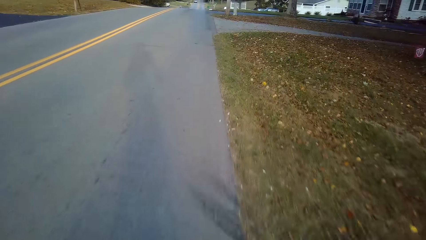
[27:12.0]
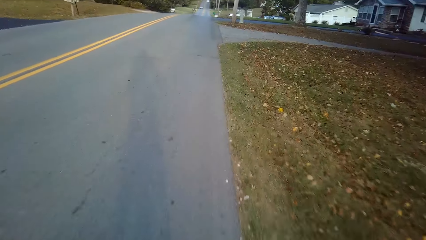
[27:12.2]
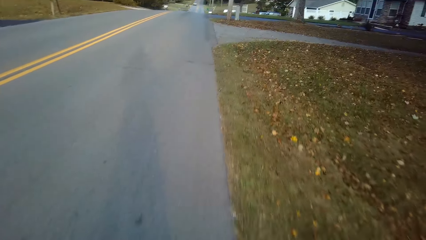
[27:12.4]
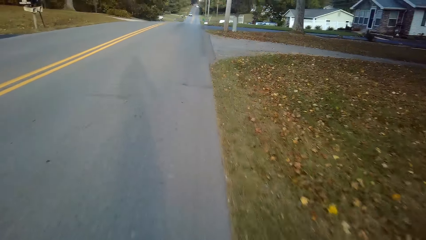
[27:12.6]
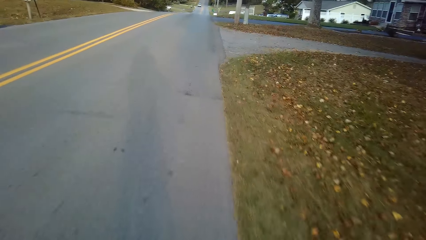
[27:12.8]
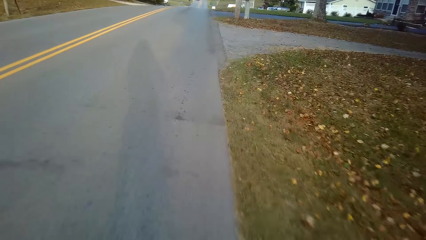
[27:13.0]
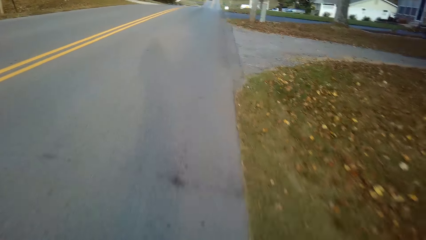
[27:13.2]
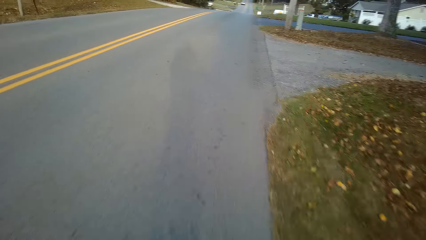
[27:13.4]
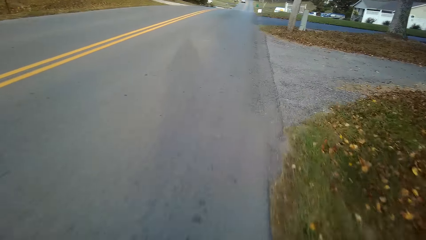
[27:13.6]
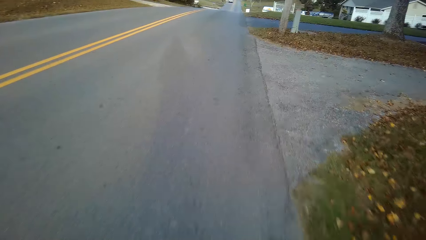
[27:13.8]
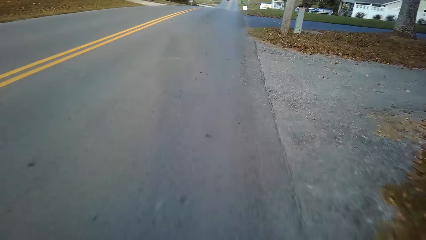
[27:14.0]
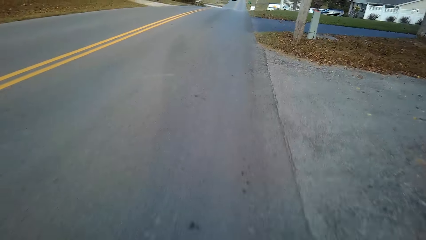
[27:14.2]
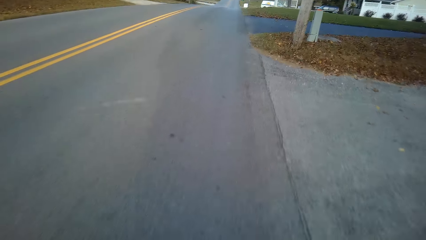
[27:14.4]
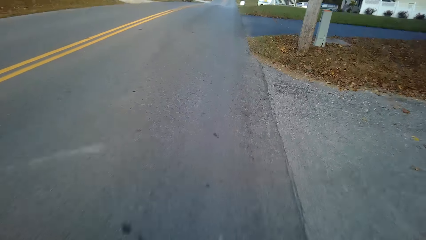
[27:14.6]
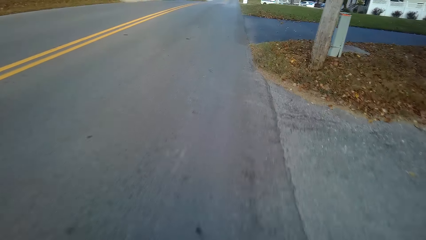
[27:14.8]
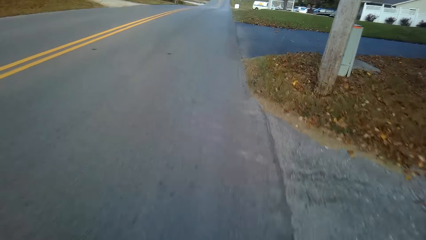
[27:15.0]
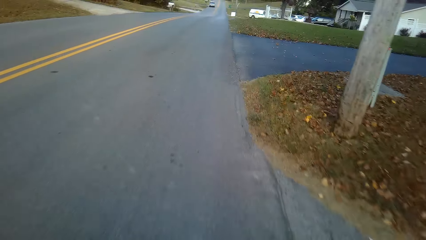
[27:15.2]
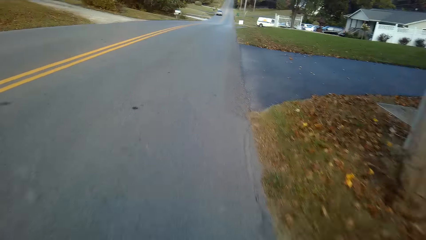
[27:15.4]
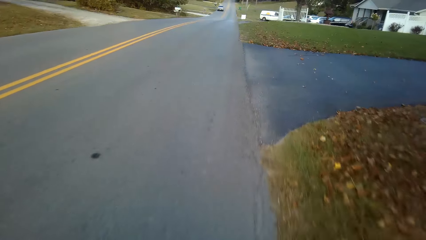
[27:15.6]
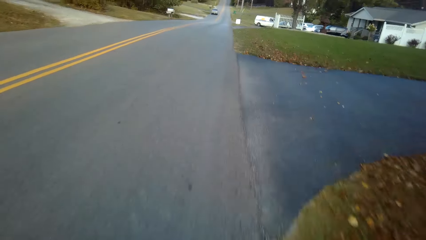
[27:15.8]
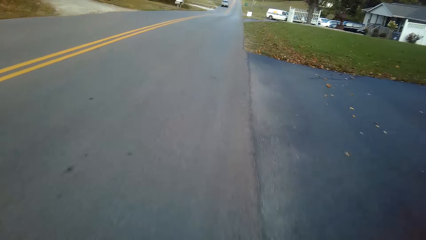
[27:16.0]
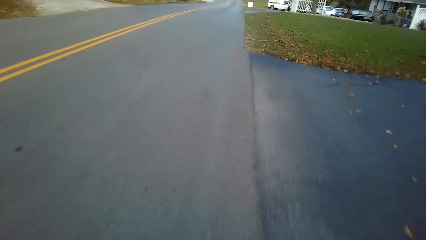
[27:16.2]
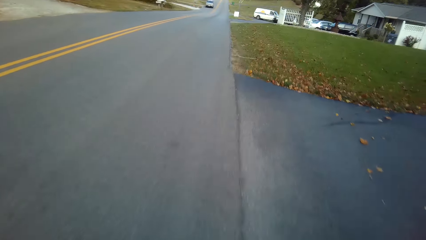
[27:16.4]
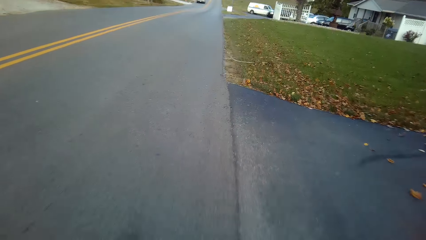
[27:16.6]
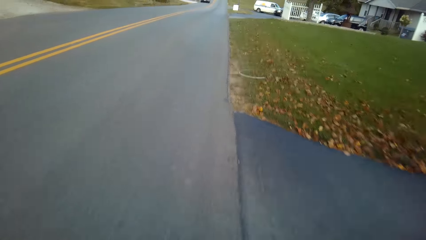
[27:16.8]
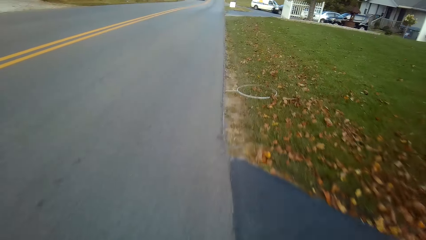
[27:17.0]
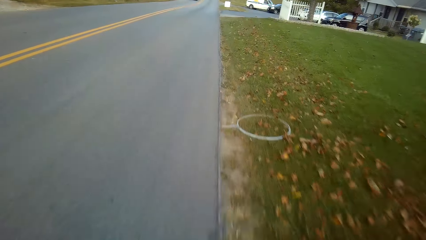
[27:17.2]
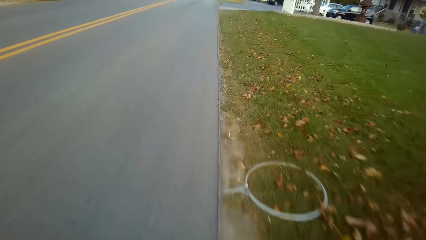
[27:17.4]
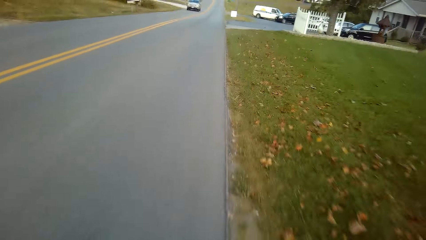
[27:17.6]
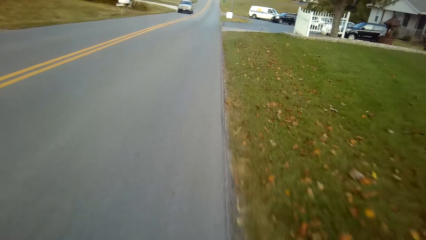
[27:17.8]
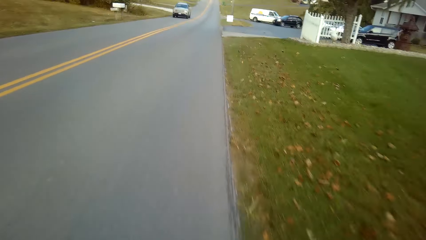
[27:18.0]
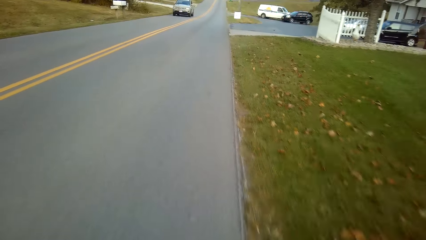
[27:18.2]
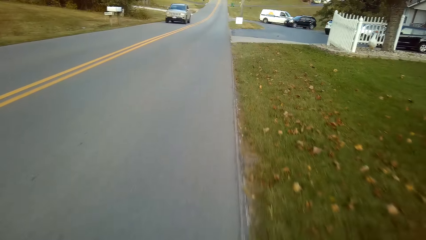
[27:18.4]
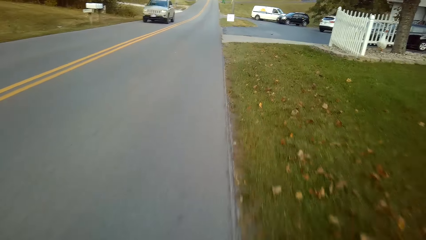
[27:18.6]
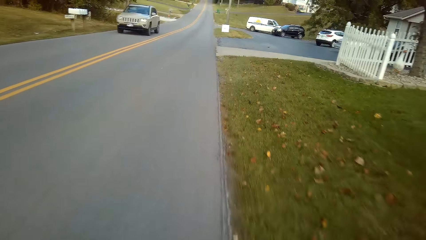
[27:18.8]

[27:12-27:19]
The camera wearer cycles on the road.

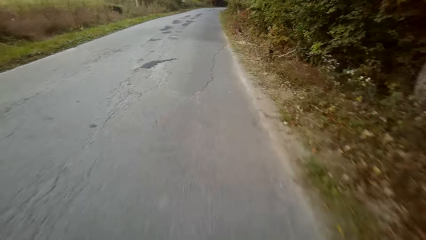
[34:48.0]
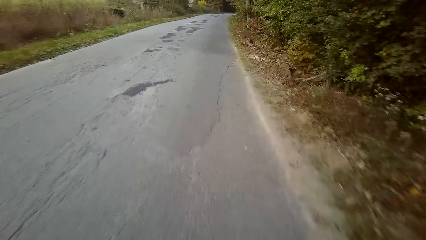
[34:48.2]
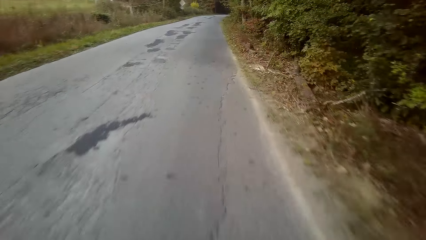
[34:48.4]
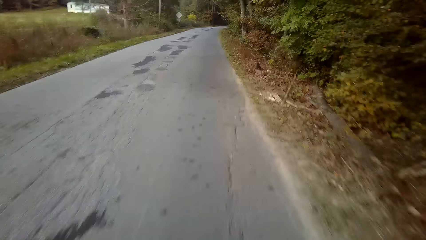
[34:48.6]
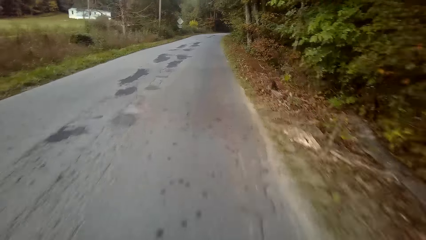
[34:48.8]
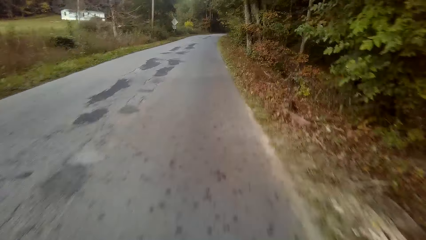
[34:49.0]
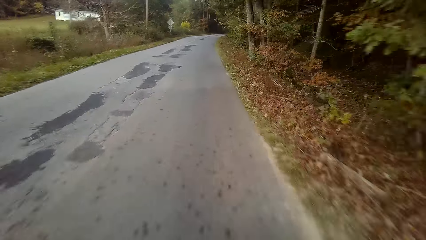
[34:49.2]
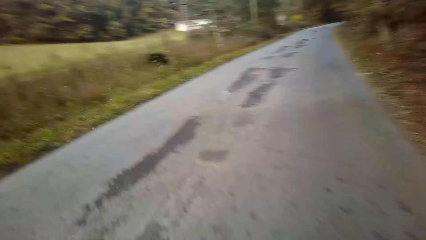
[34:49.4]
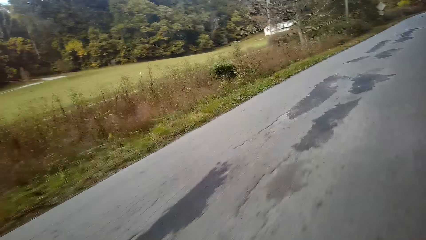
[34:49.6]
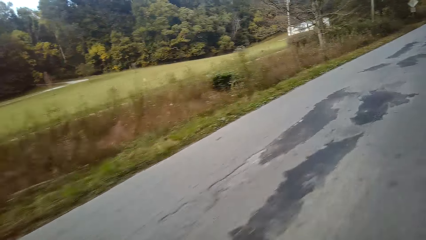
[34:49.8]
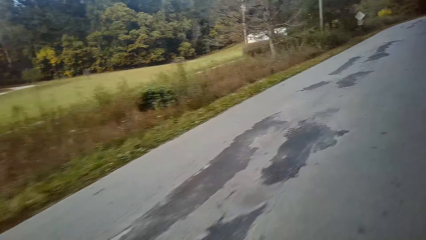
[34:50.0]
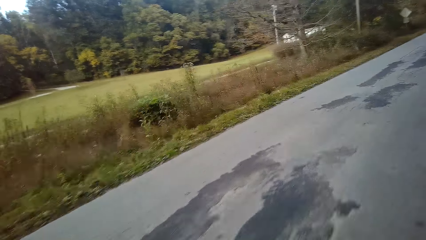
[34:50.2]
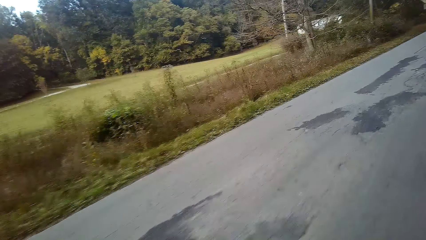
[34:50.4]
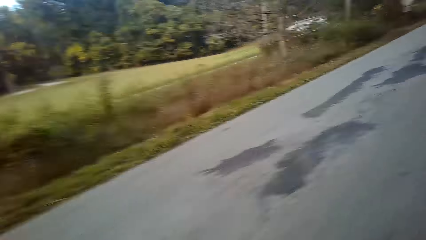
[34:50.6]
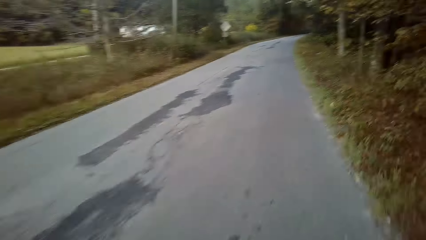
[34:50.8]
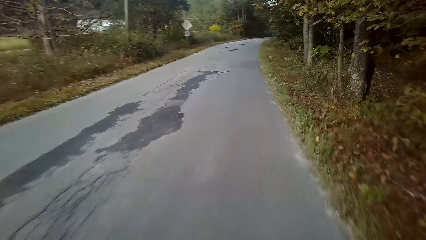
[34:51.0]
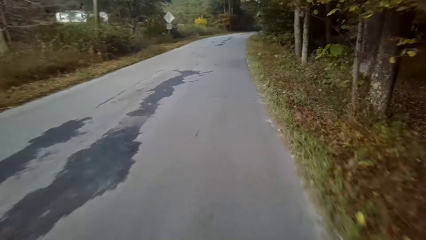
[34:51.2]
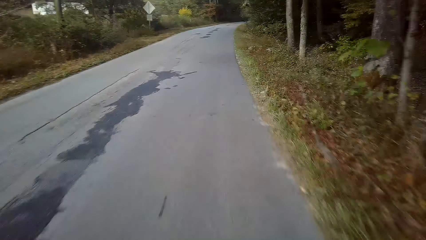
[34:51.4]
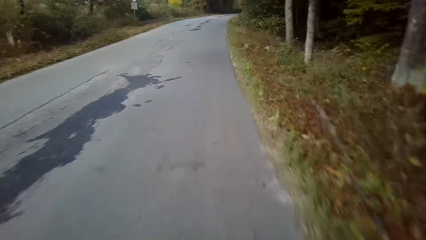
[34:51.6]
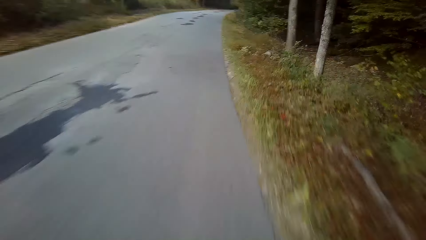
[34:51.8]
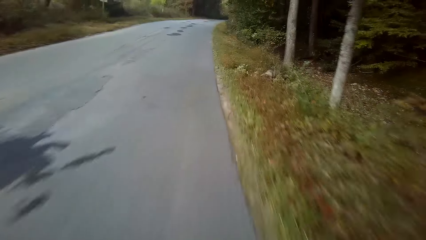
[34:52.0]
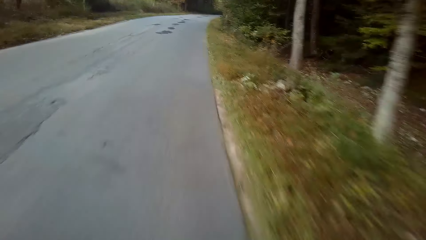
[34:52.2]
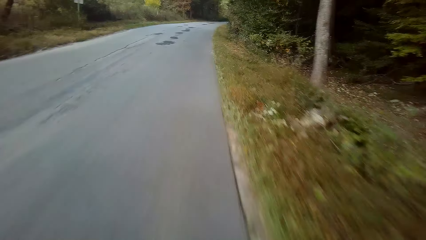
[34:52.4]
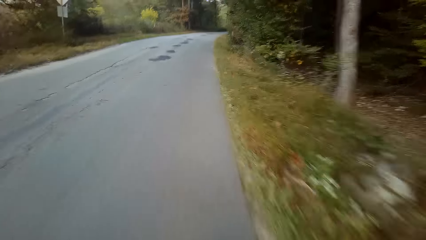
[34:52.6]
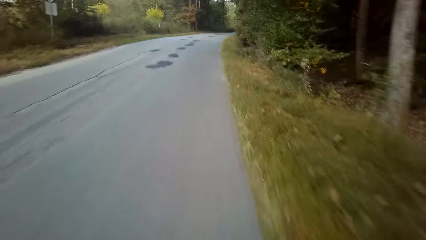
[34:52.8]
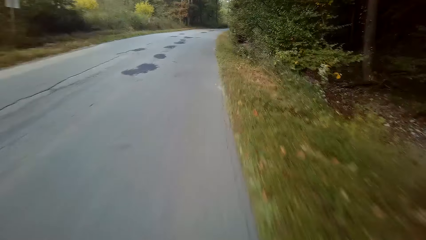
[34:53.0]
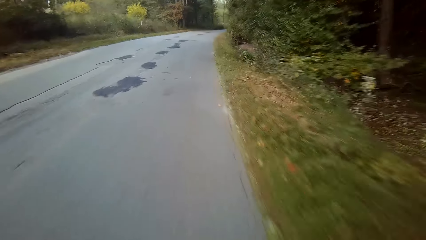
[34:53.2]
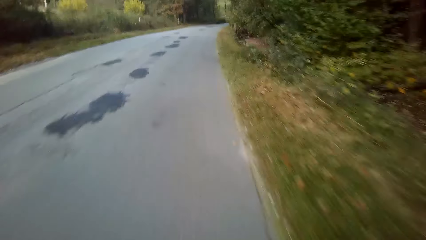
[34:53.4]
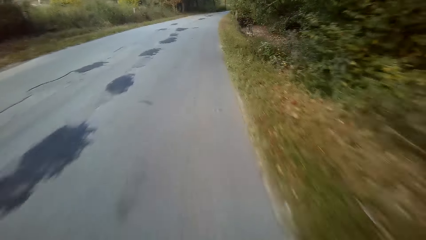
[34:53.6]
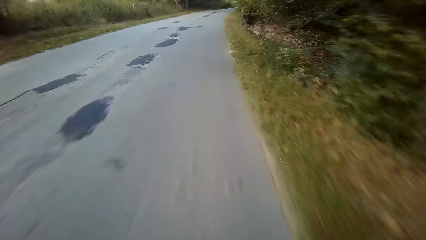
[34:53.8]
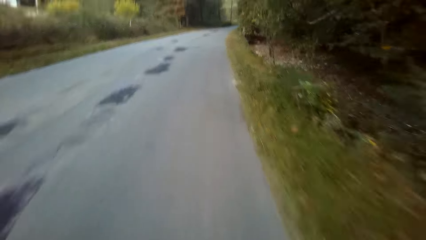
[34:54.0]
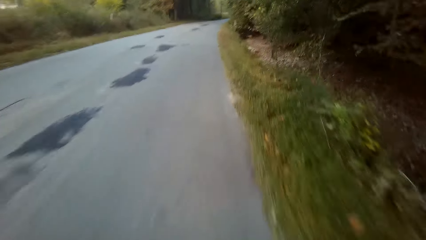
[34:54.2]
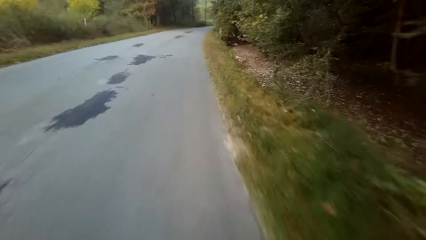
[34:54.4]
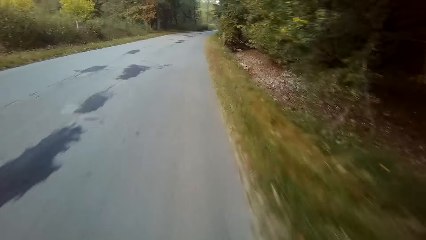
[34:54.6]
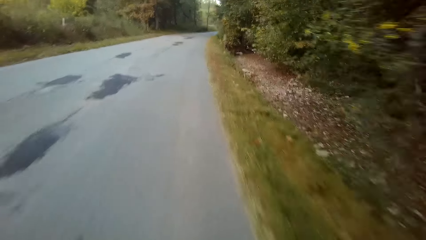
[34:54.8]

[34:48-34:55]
The camera wearer looks around.

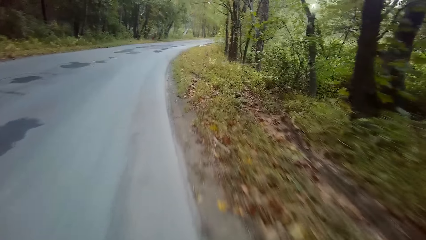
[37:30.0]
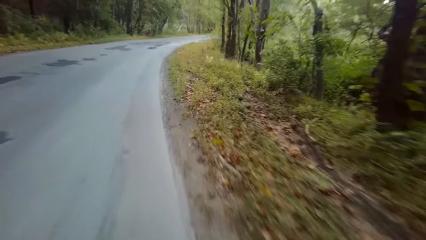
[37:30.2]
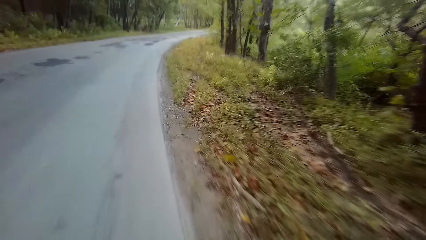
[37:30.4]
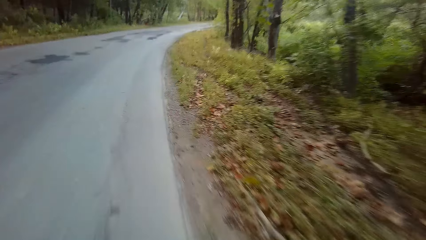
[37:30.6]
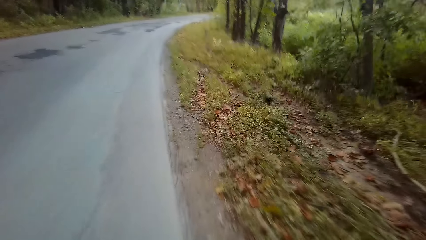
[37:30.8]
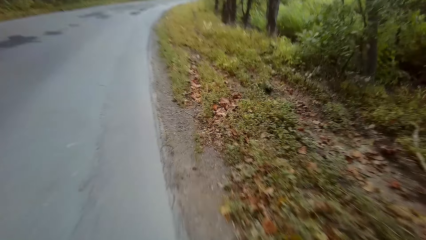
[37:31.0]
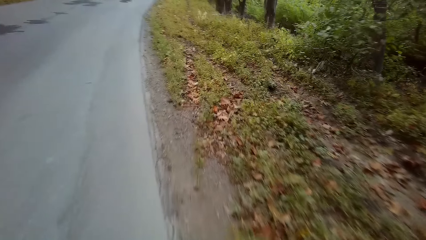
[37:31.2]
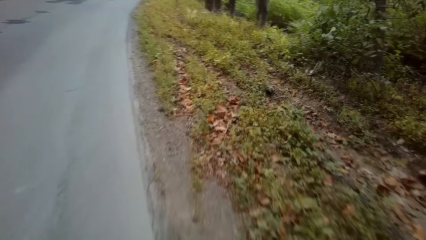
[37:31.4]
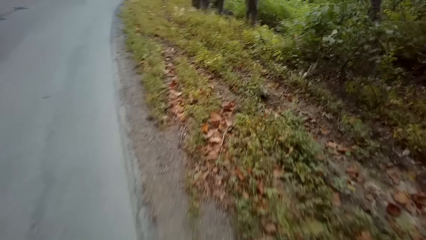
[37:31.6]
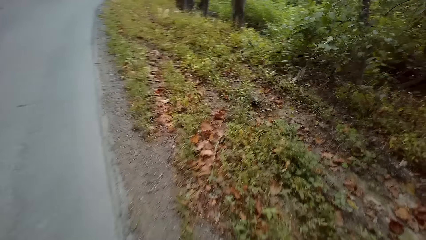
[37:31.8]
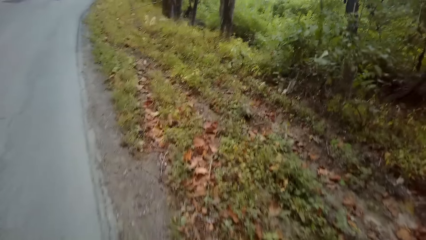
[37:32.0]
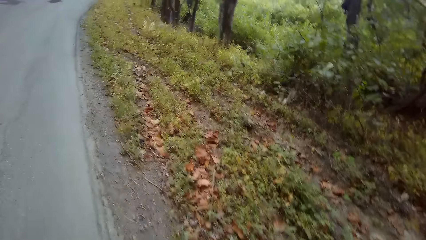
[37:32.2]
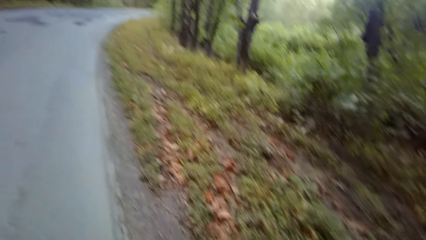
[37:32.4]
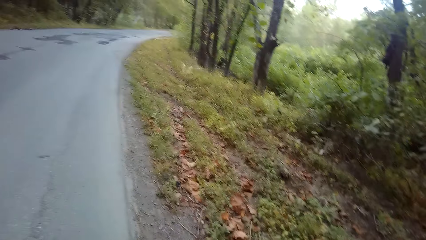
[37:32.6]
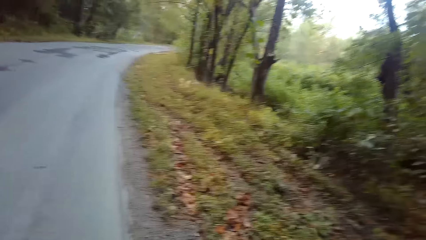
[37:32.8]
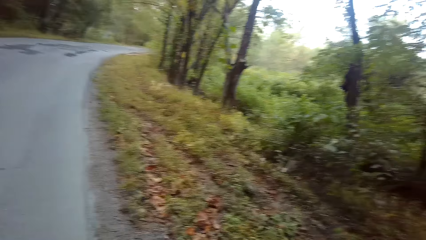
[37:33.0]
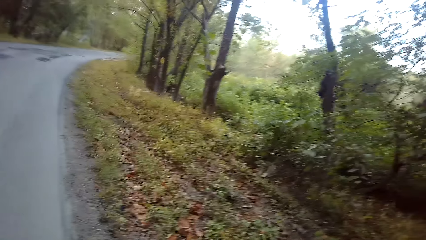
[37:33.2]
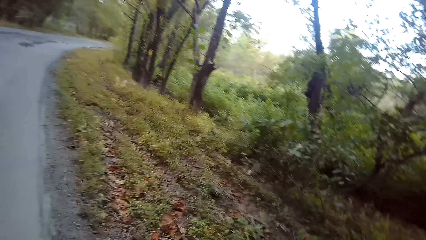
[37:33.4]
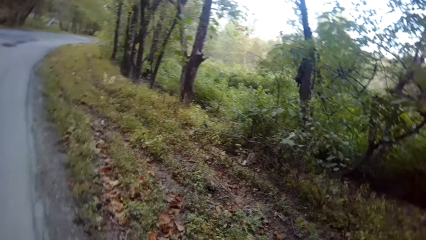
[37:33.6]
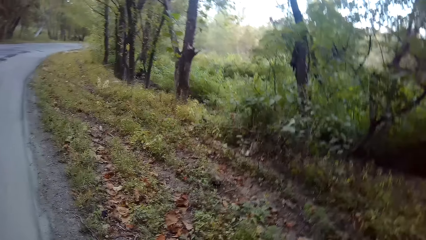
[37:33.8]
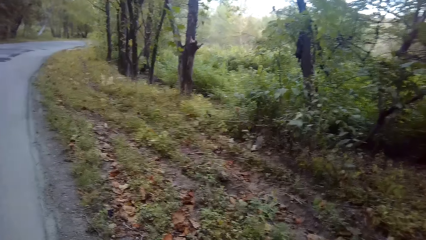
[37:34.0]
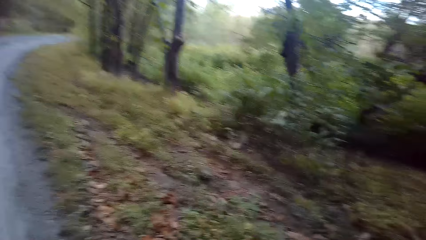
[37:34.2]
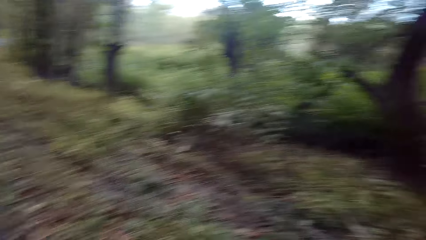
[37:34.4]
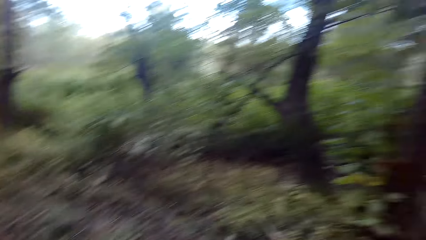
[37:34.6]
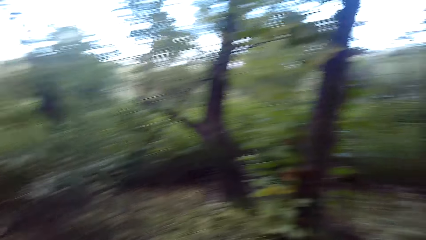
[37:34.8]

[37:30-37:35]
The camera wearer stops the bicycle.
